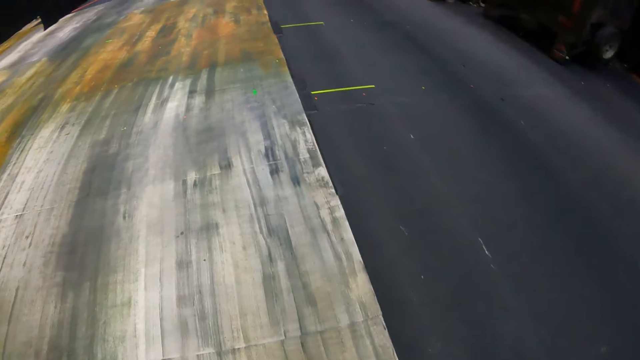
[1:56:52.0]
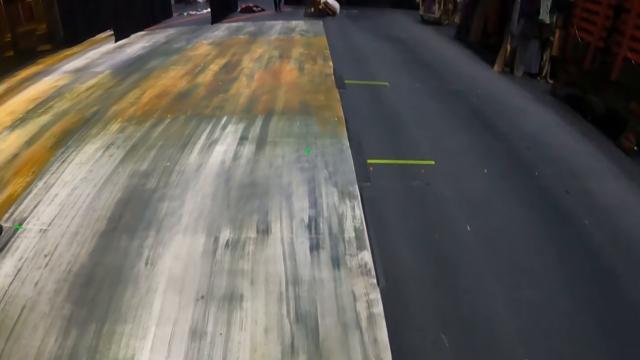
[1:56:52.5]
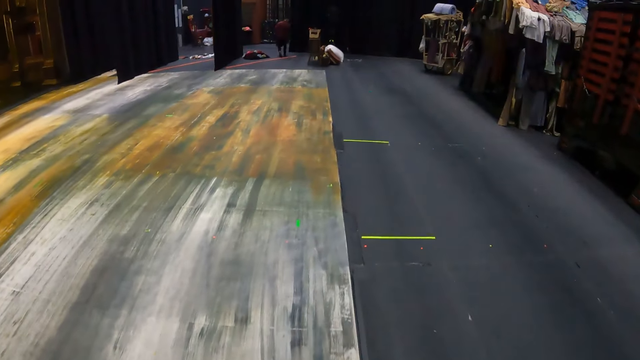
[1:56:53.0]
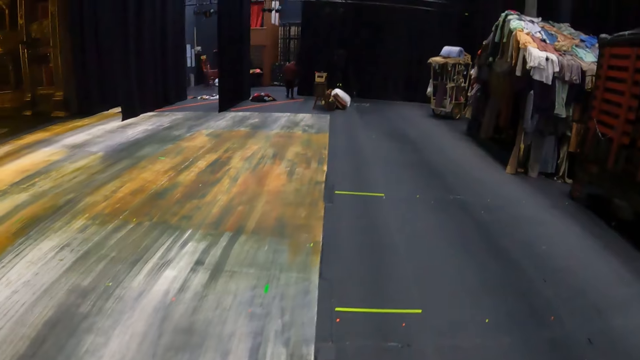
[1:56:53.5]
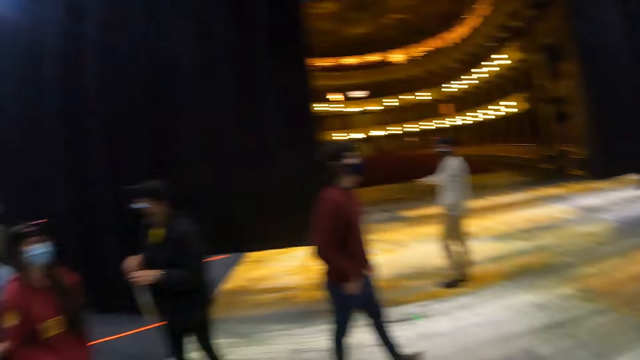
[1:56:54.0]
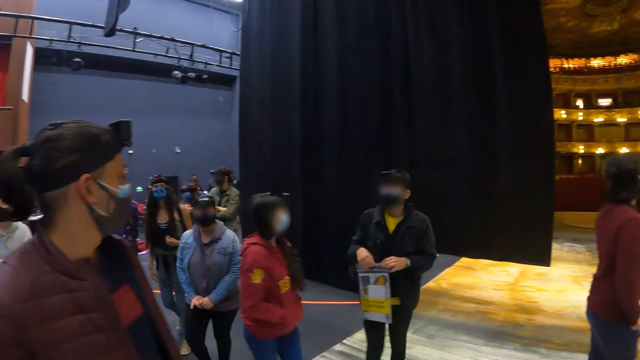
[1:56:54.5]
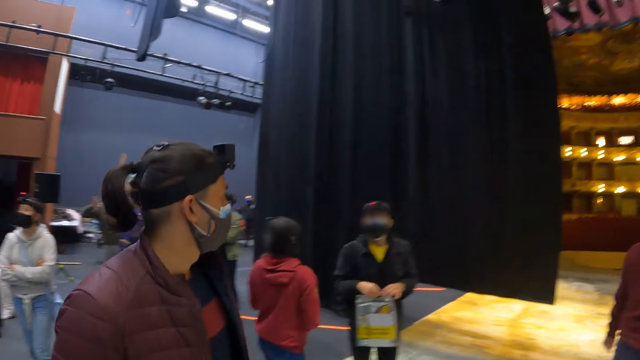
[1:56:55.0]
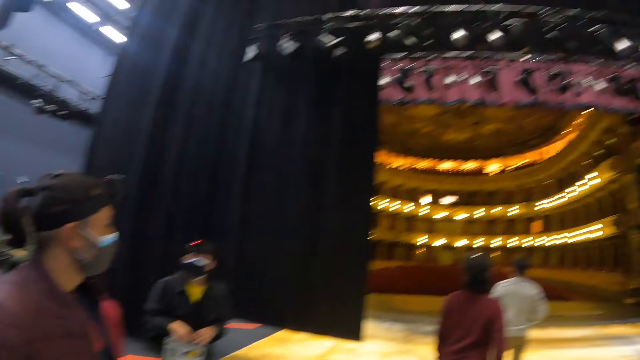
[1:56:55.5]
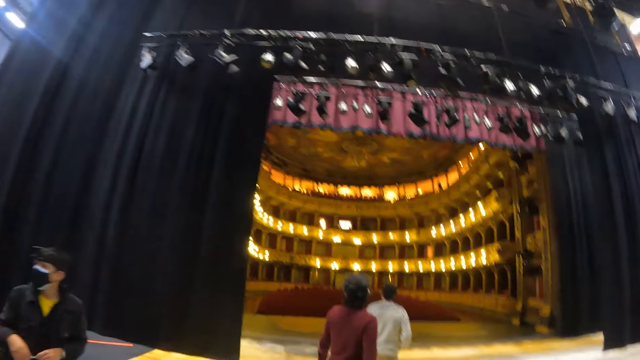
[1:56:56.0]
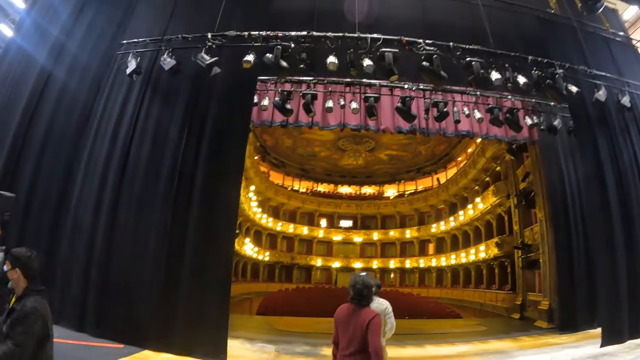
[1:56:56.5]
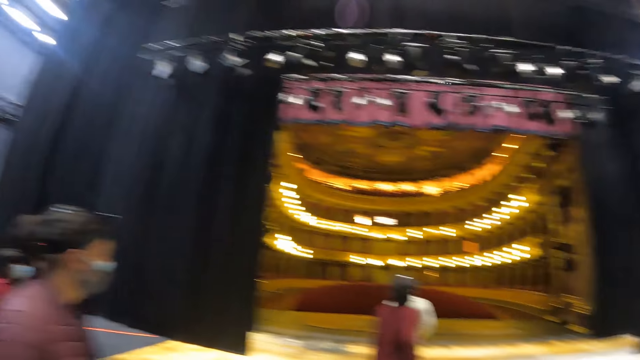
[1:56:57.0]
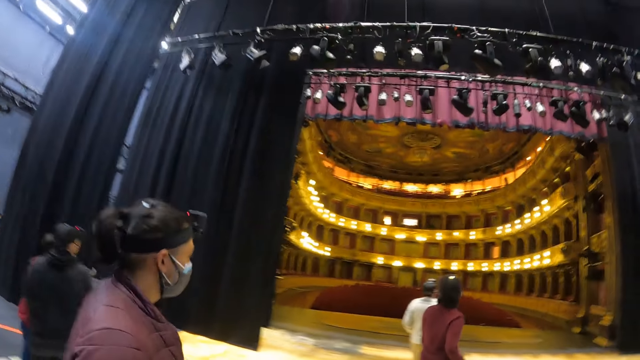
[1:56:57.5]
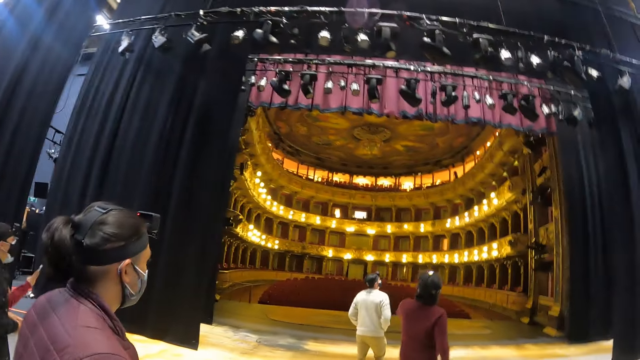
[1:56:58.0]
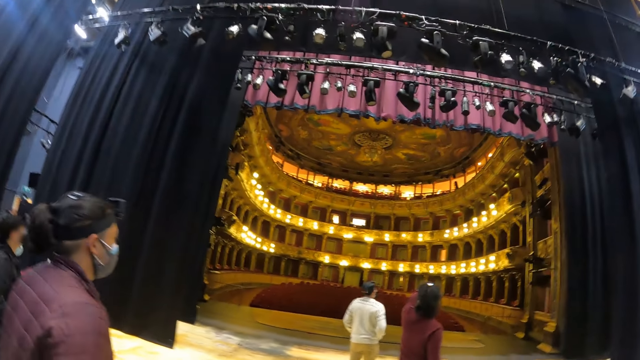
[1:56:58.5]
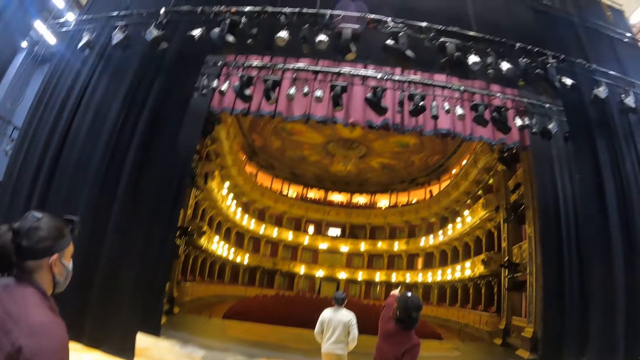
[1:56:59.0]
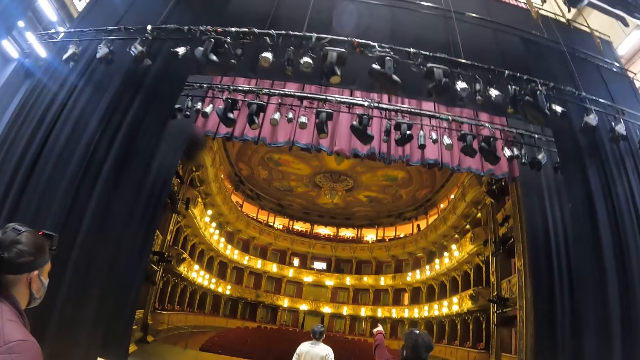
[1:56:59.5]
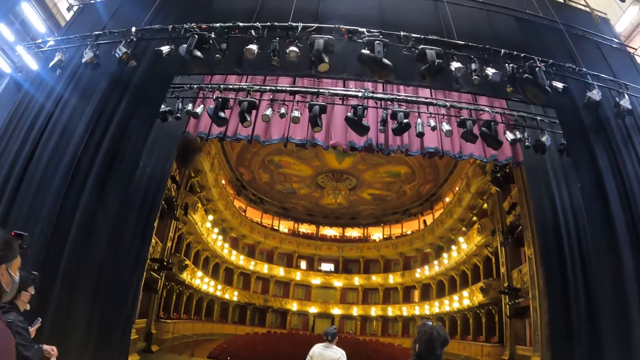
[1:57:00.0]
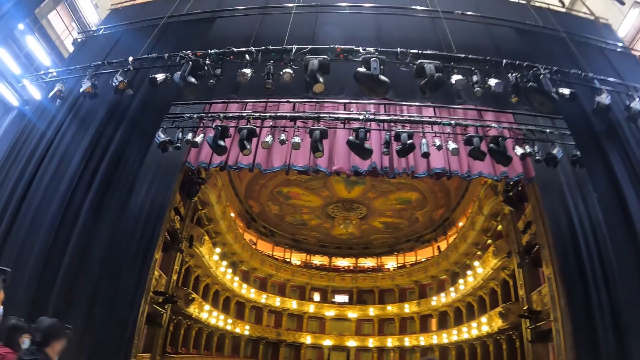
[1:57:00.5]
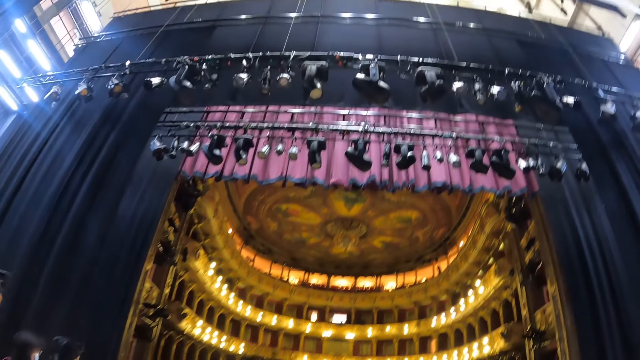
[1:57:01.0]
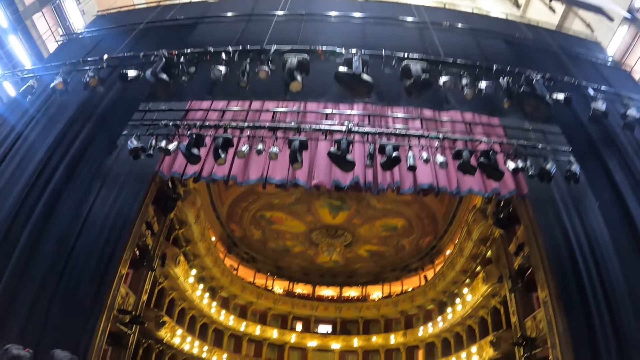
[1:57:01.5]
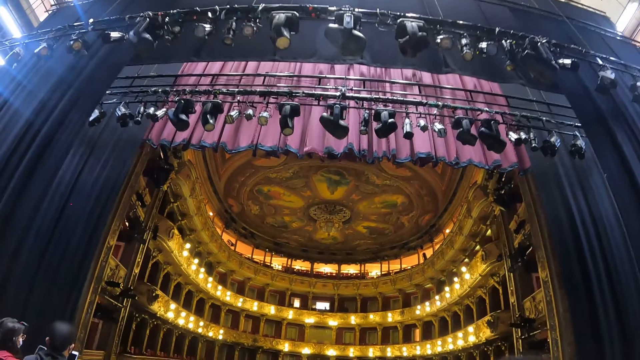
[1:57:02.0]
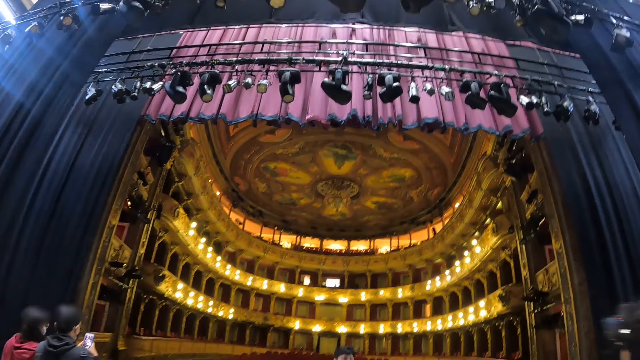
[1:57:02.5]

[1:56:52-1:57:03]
The camera wearer walks around the theater.

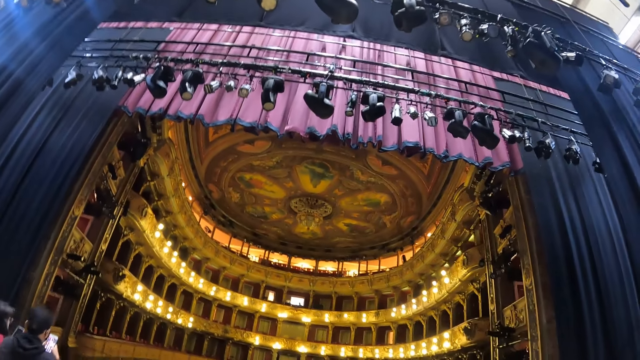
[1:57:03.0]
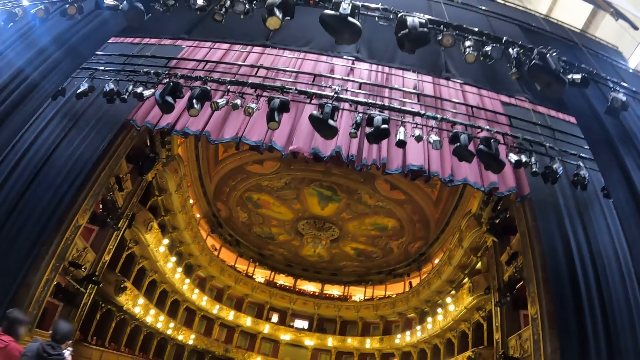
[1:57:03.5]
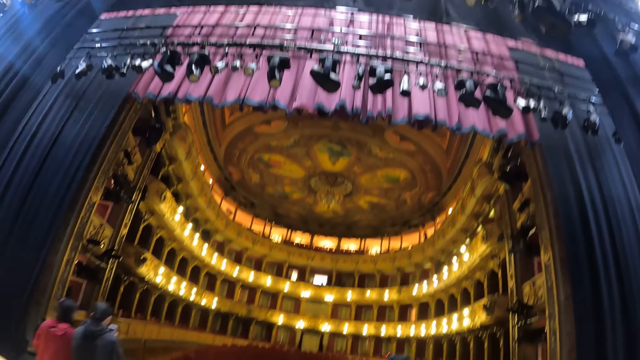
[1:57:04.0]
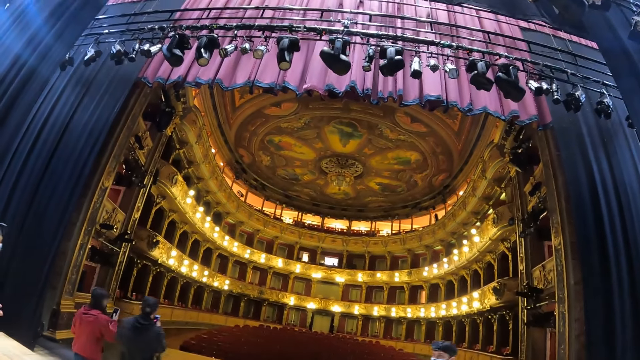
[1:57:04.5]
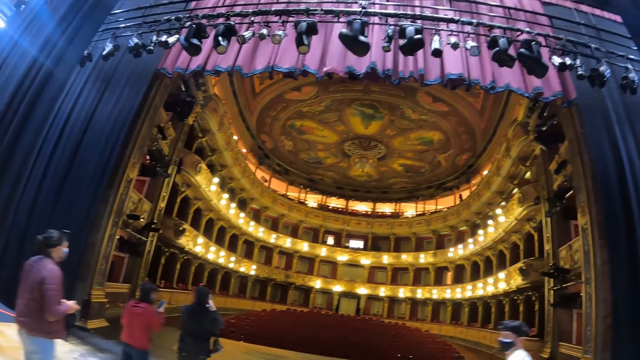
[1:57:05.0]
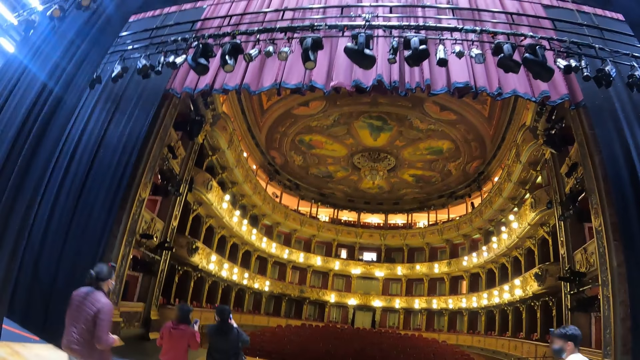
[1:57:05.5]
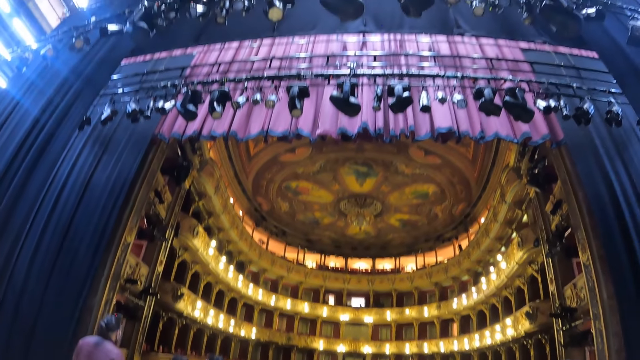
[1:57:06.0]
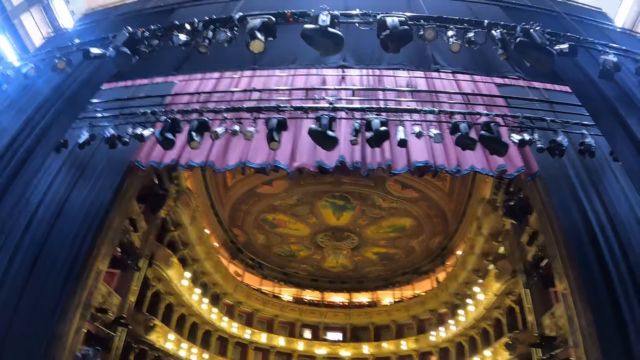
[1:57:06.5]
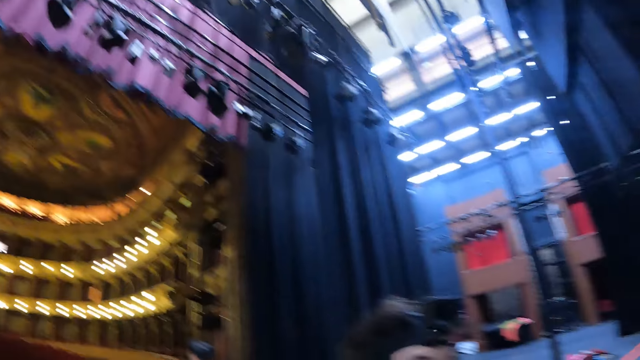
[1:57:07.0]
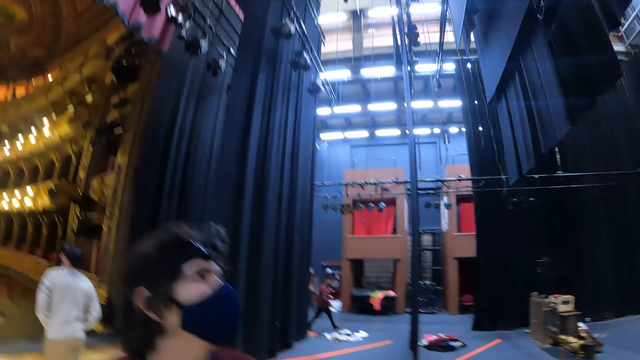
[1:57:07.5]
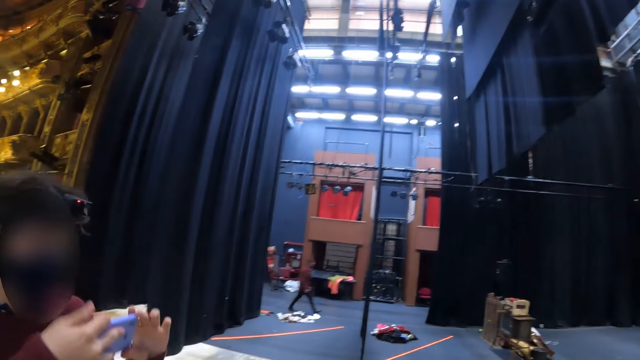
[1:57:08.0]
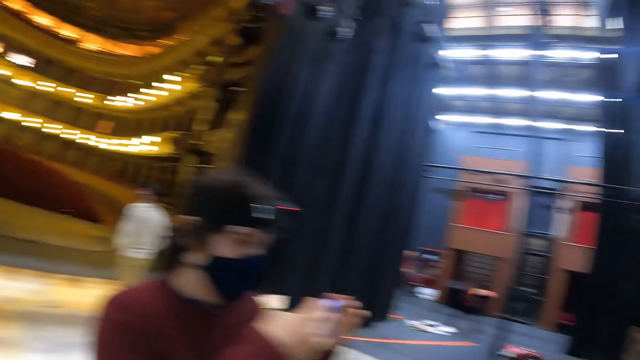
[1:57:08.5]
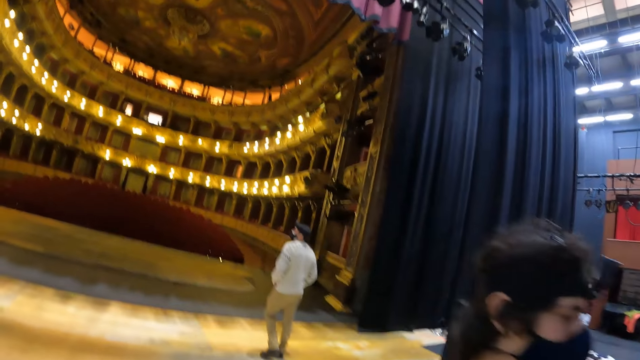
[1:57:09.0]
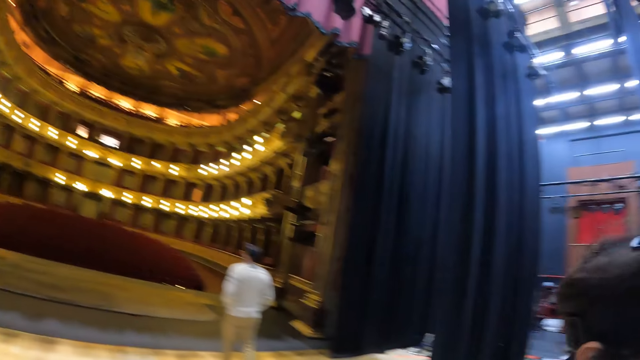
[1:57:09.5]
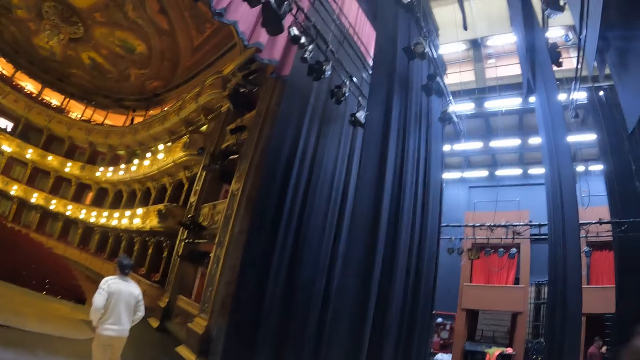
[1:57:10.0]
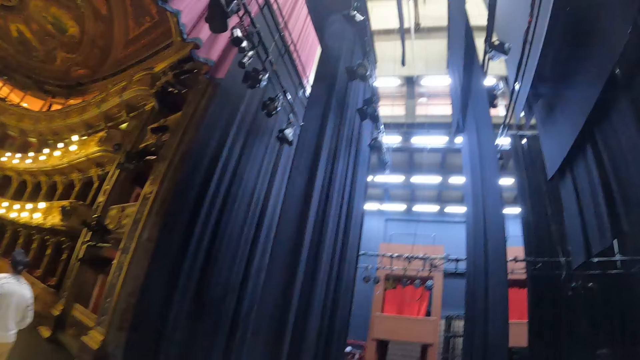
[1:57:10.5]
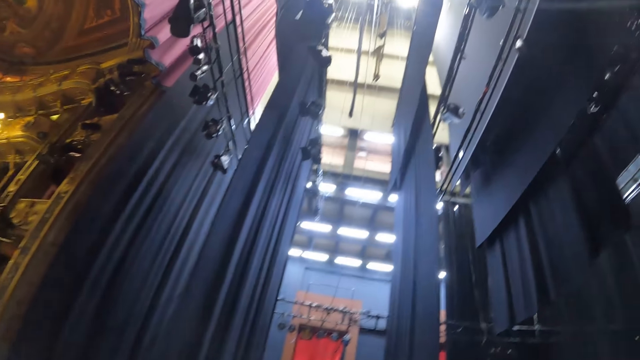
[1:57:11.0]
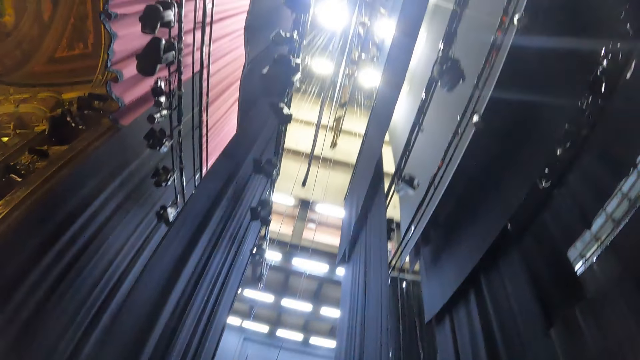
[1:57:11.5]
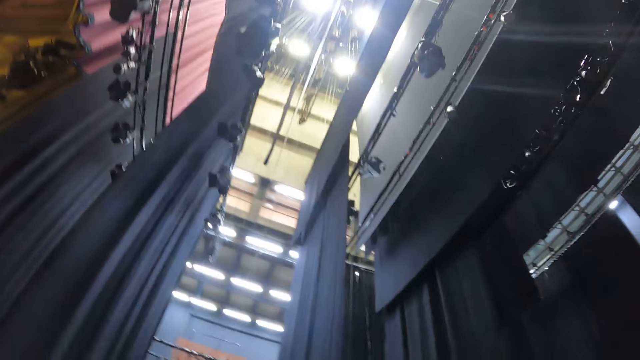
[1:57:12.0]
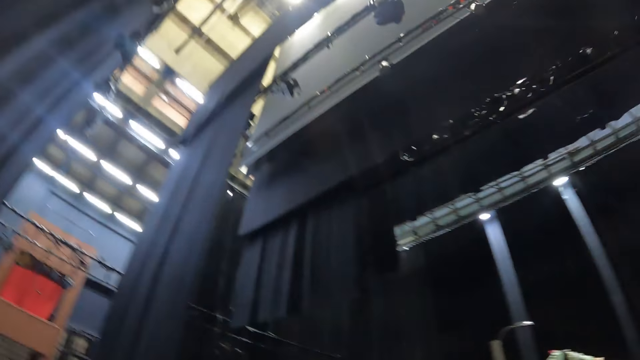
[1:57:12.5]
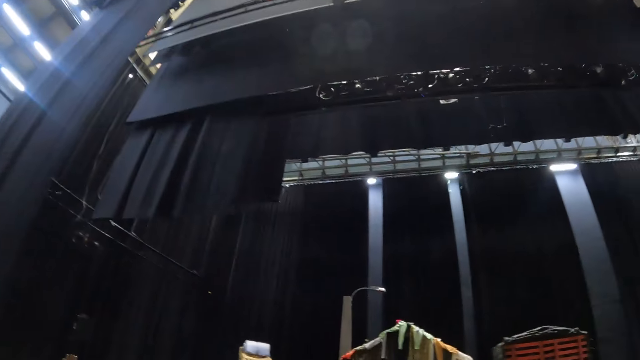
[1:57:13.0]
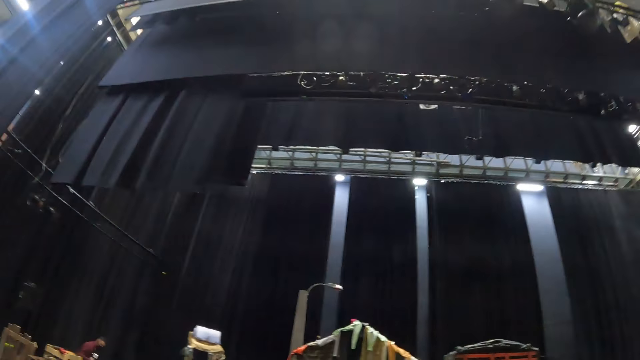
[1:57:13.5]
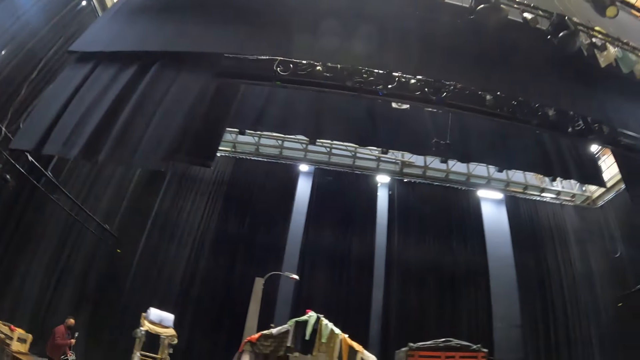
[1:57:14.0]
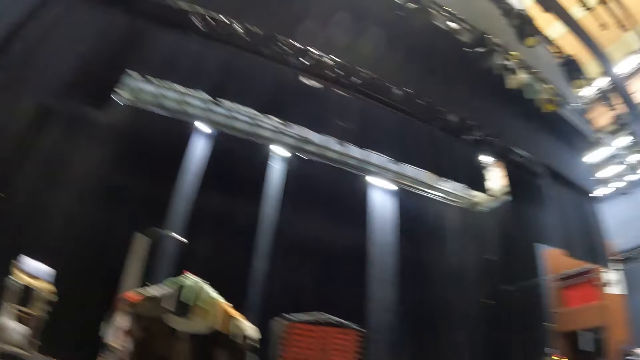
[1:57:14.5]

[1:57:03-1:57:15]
The camera wearer looks around.
